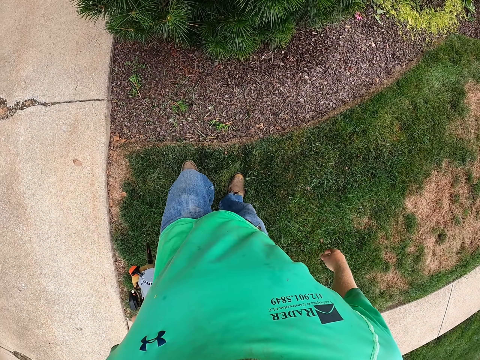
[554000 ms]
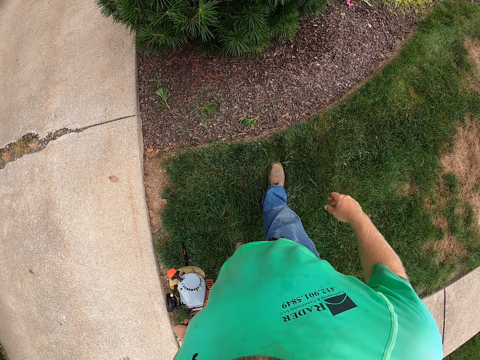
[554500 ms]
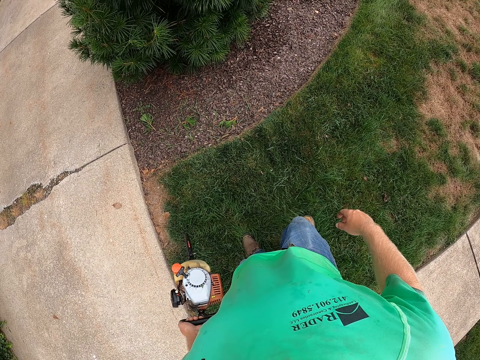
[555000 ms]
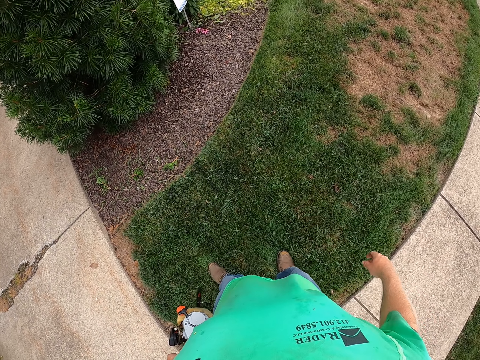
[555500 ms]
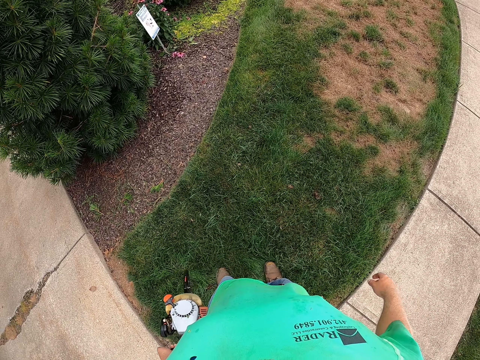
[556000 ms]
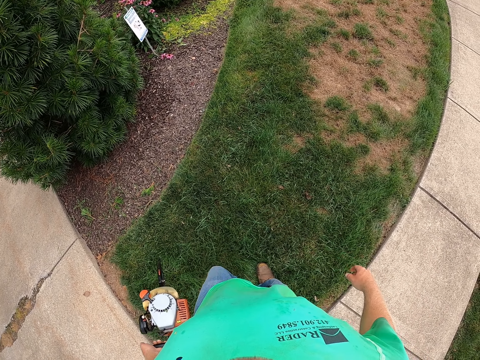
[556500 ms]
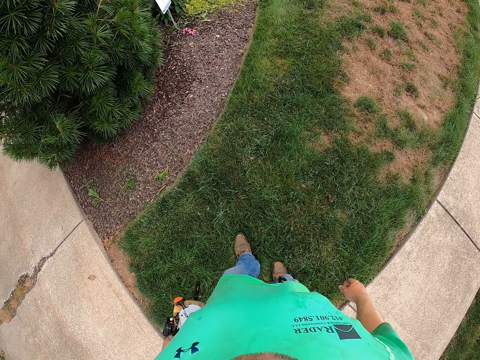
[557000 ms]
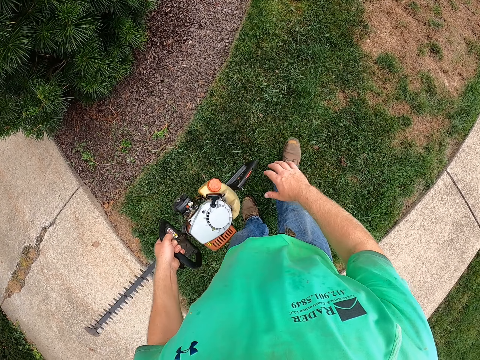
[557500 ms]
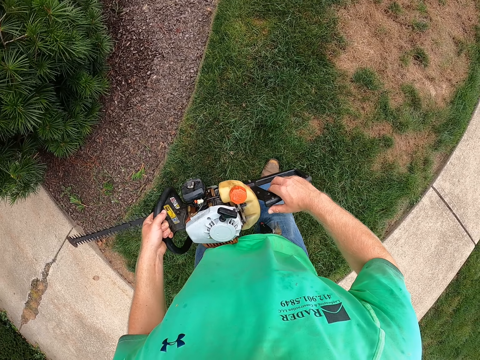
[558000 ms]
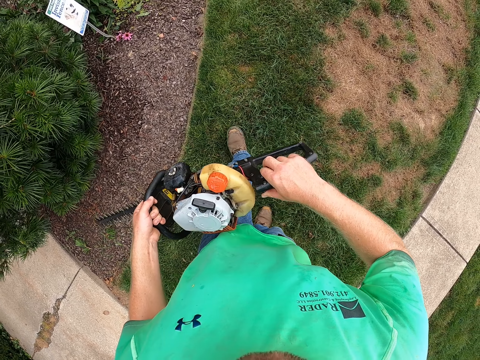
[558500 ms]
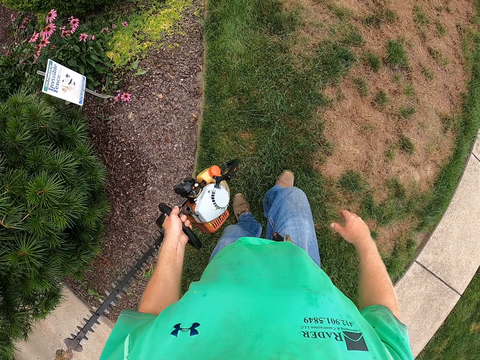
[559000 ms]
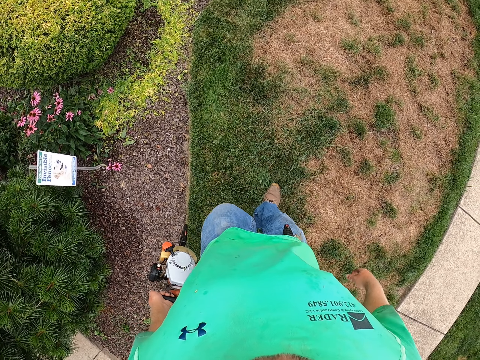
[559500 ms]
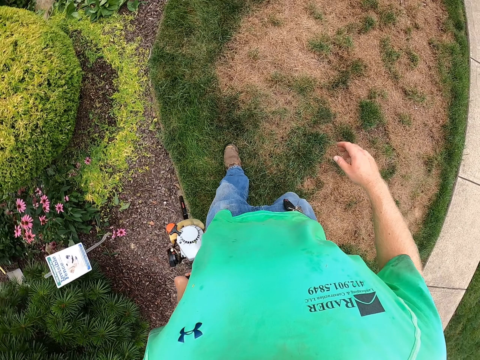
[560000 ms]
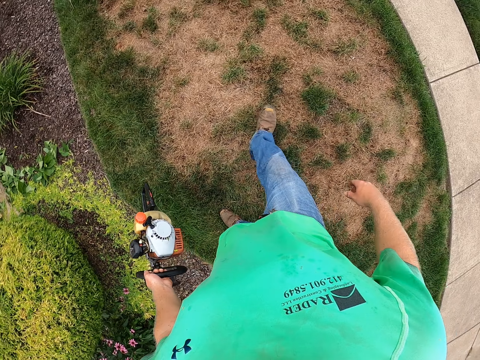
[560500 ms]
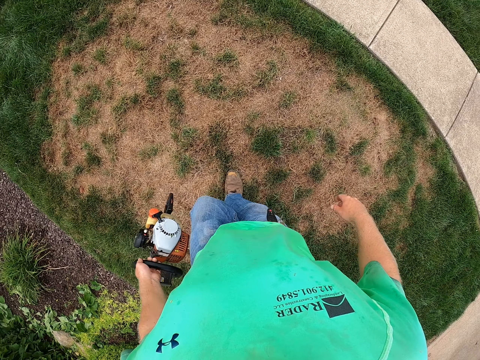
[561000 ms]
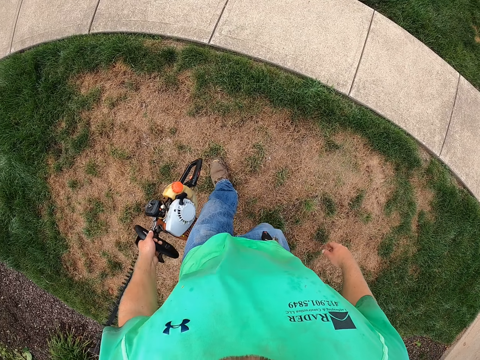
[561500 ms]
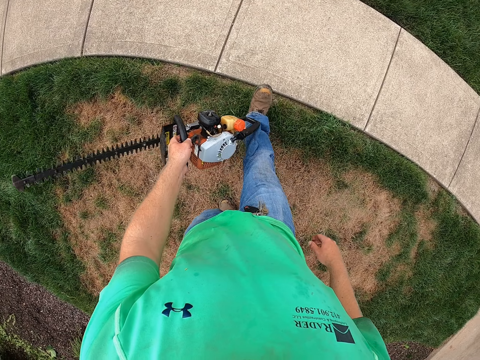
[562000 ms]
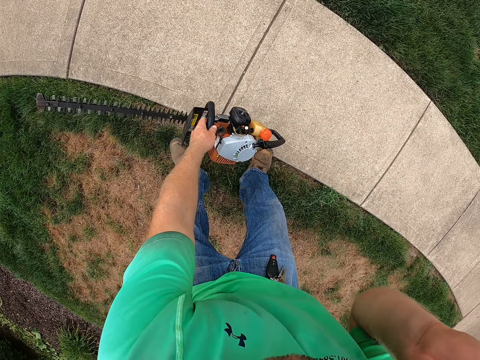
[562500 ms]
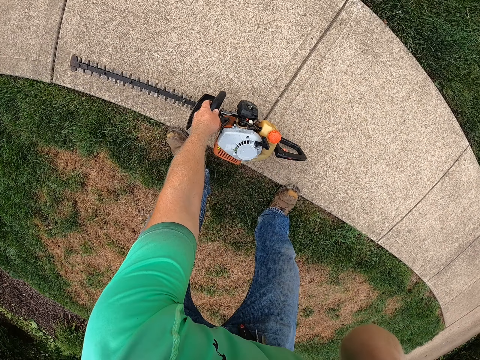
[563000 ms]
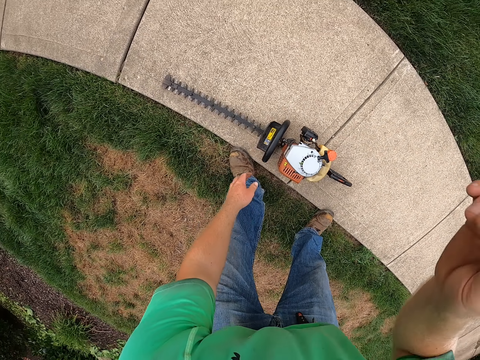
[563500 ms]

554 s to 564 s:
The camera wearer looks at the flower. He grabs the back handle of the hedge trimmer in his left hand with his right hand. He walks around. He drops the hedge trimmer on the ground with his left hand. He touches the camera on his head with his right hand.
